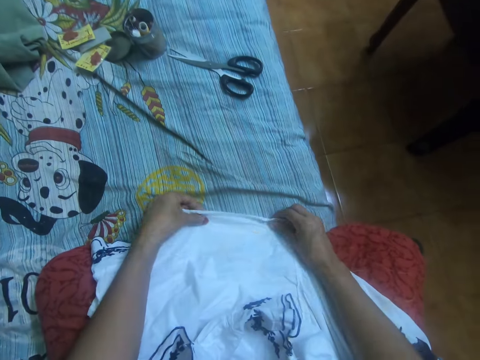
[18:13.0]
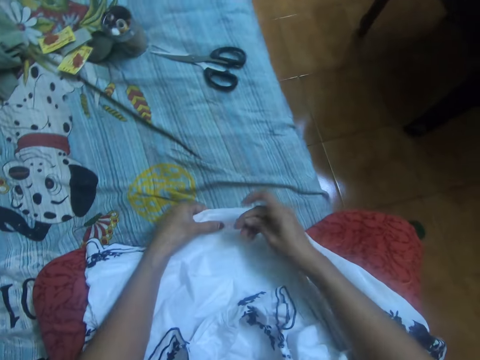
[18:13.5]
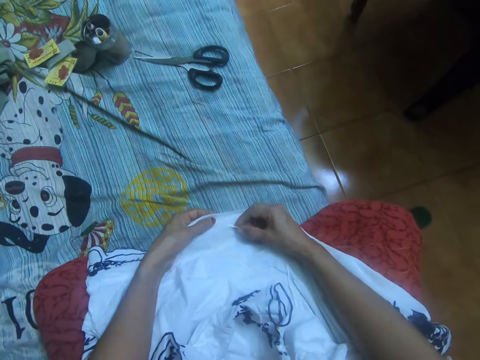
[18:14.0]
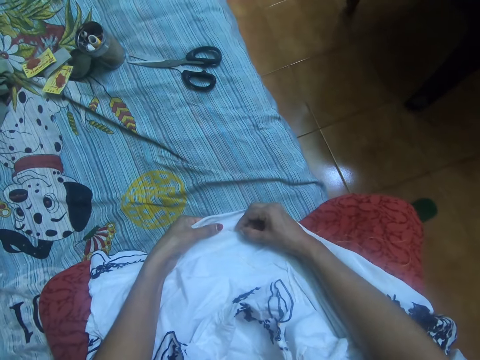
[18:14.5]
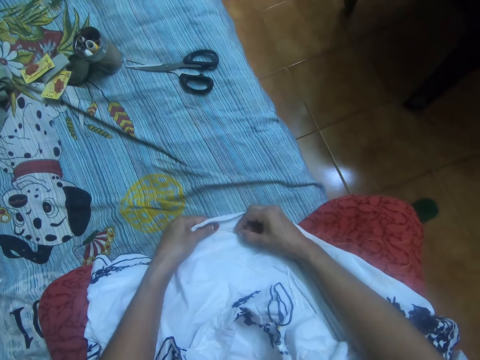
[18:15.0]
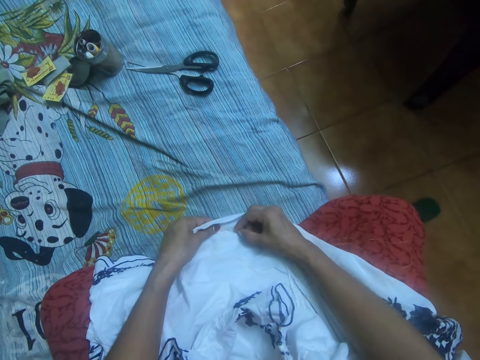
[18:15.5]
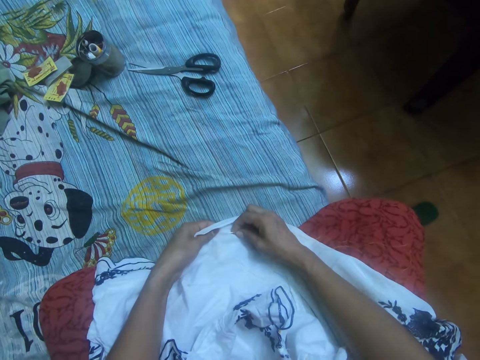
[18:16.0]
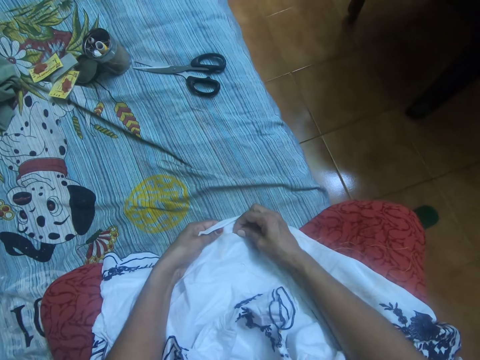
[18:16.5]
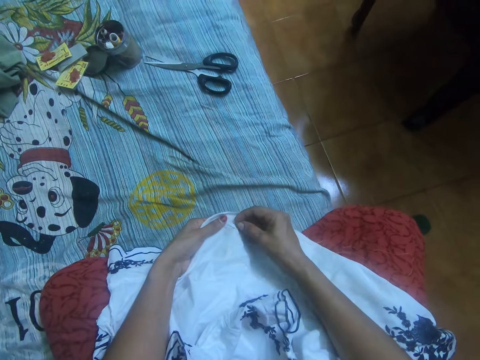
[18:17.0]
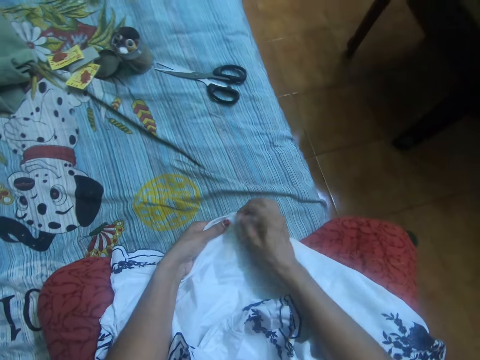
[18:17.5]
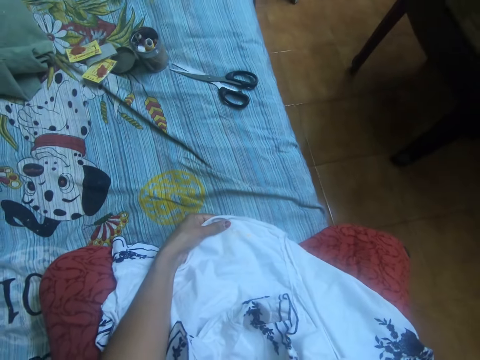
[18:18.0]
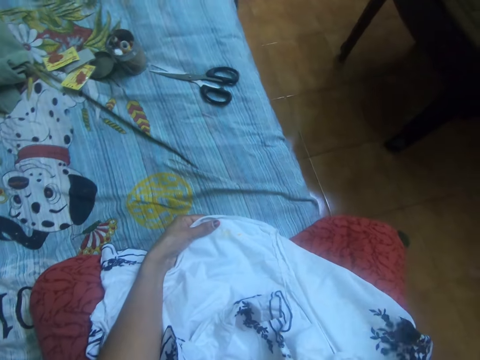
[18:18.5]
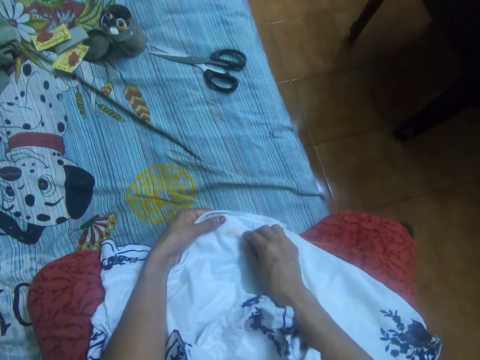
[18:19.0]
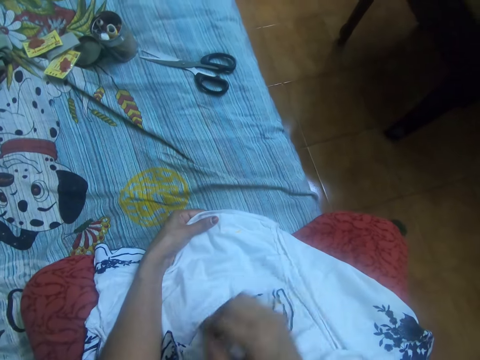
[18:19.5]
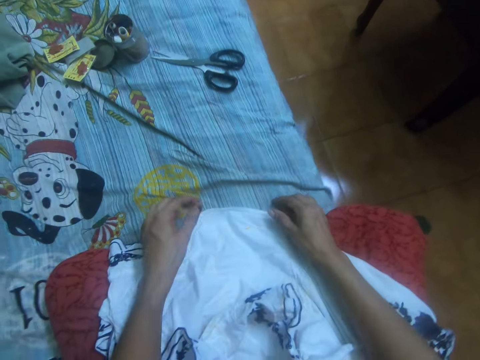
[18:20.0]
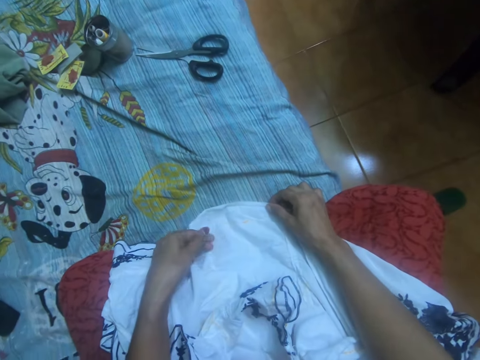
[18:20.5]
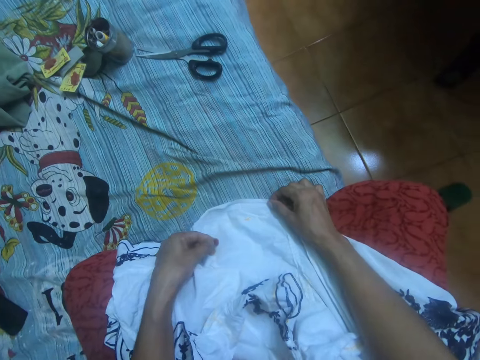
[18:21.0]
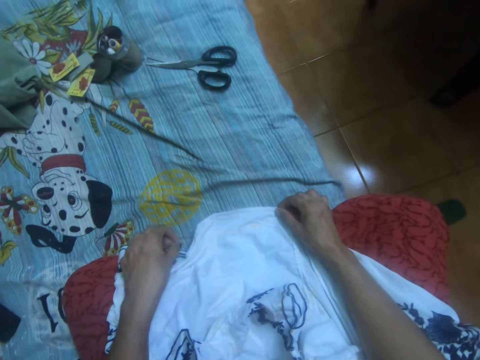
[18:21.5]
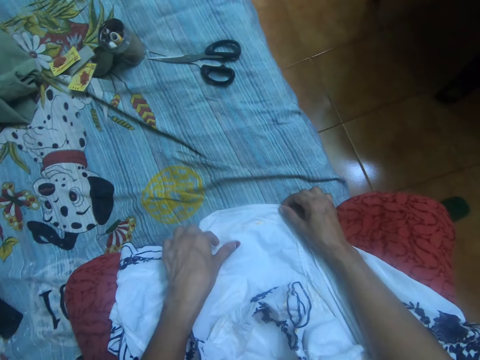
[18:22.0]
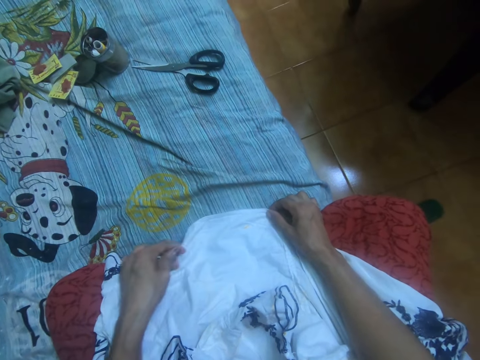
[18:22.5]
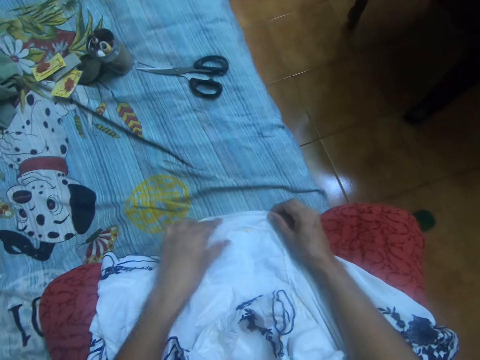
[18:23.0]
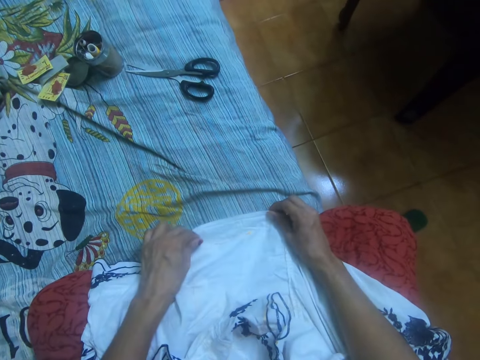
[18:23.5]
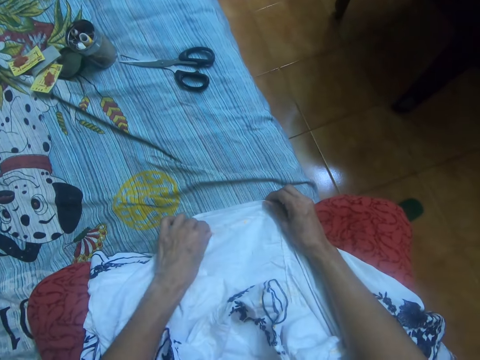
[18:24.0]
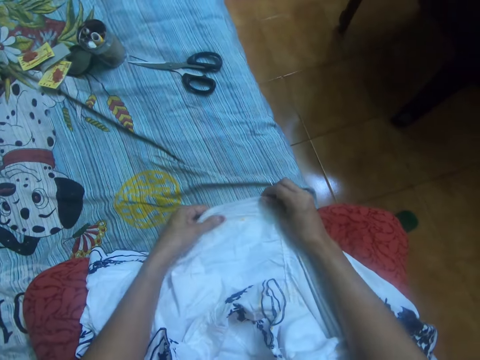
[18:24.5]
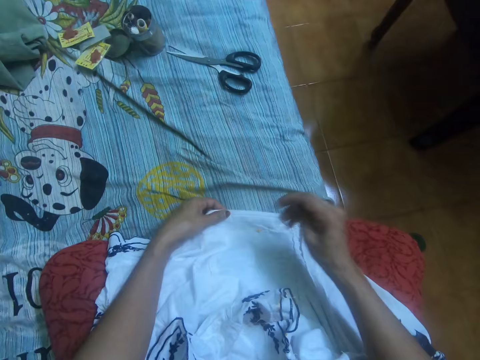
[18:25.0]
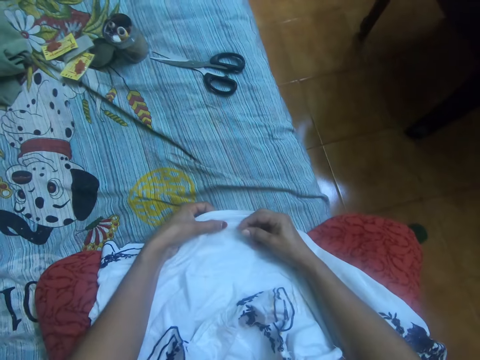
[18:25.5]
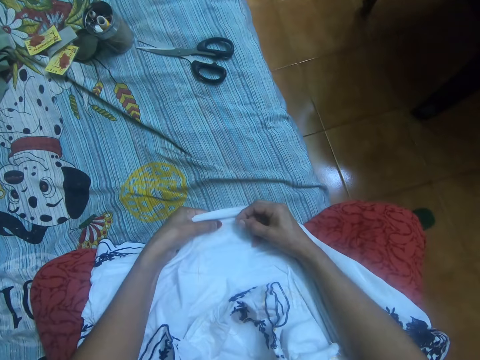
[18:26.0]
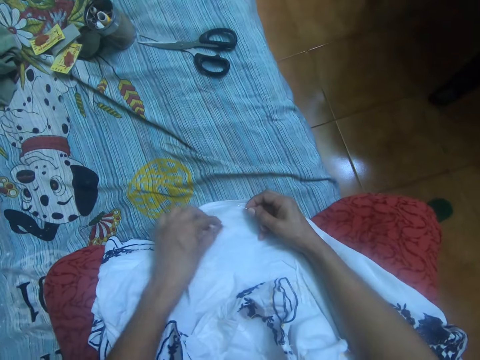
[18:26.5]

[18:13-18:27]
The camera wearer adjusts the dress with her hands. She sews the dress with the needle in her right hand. She adjusts the thread in the dress.

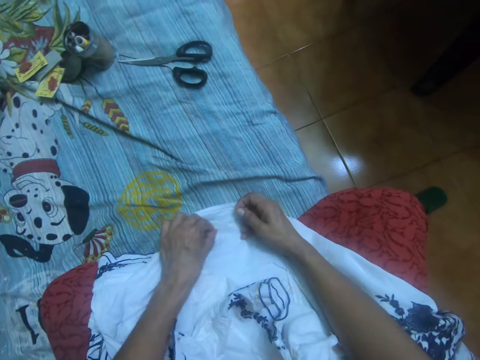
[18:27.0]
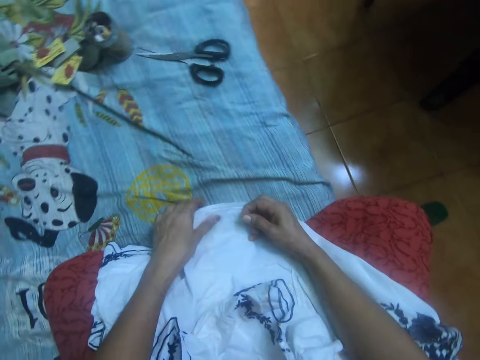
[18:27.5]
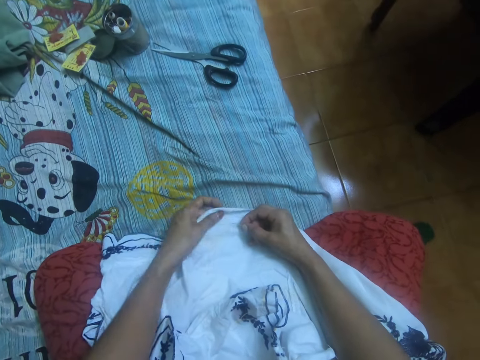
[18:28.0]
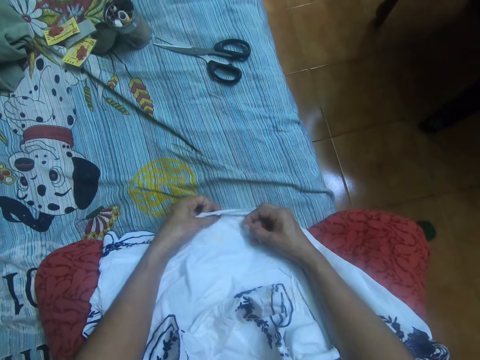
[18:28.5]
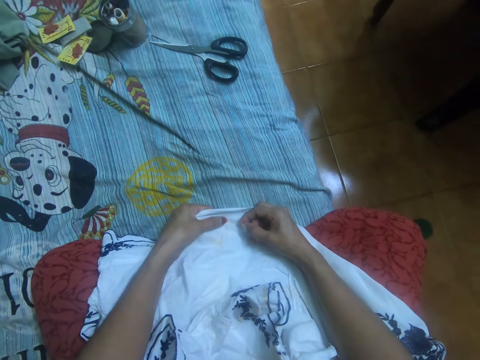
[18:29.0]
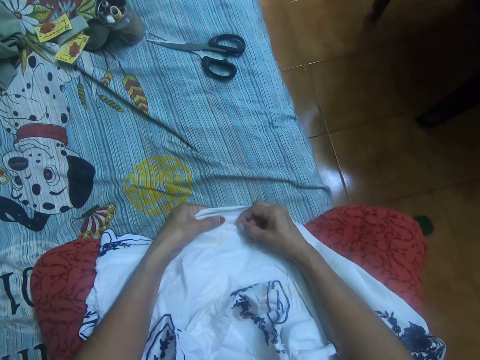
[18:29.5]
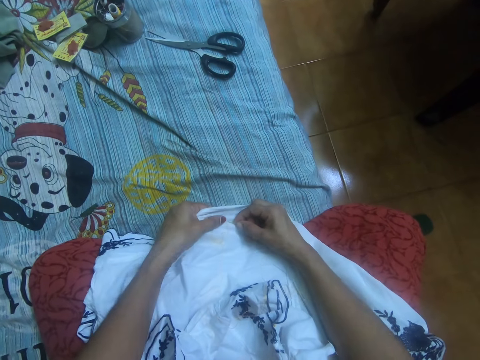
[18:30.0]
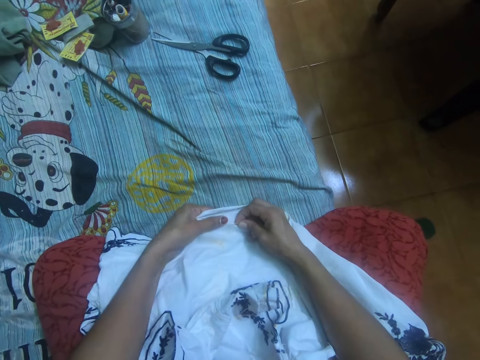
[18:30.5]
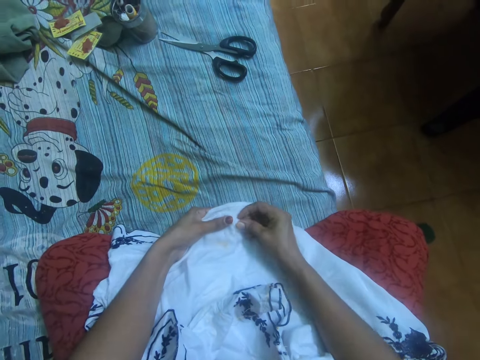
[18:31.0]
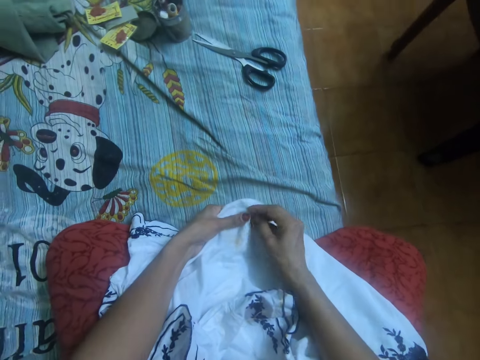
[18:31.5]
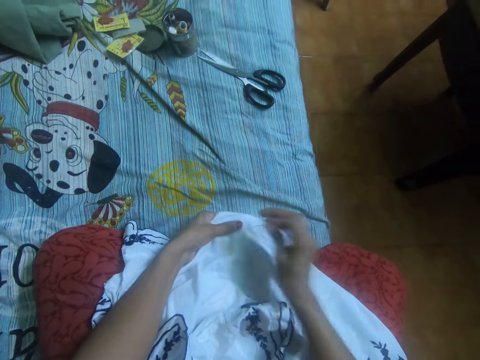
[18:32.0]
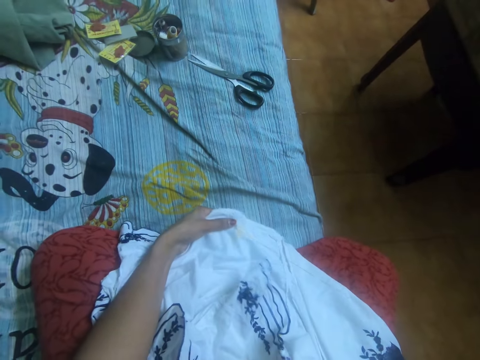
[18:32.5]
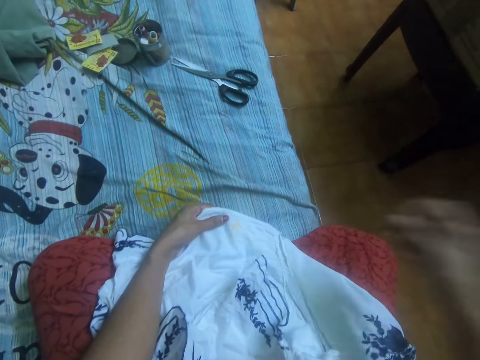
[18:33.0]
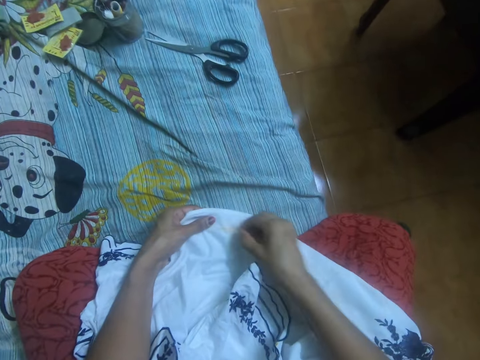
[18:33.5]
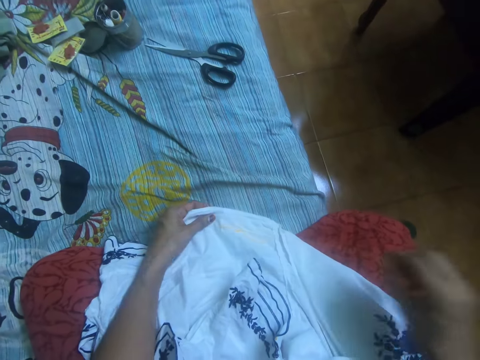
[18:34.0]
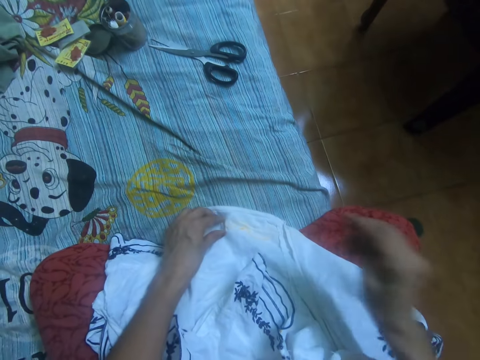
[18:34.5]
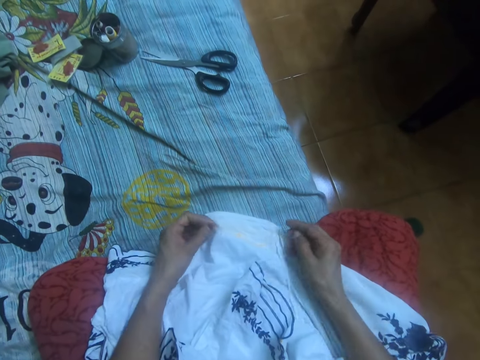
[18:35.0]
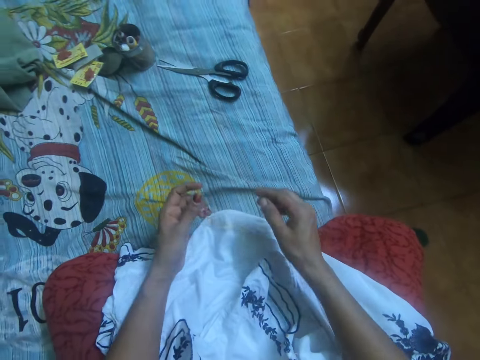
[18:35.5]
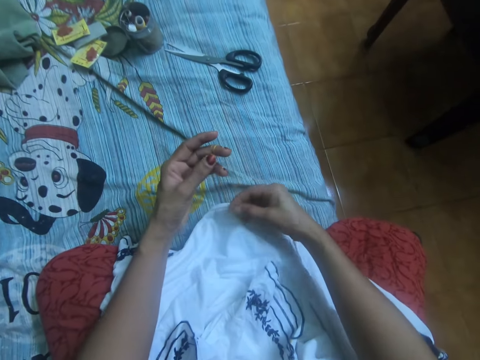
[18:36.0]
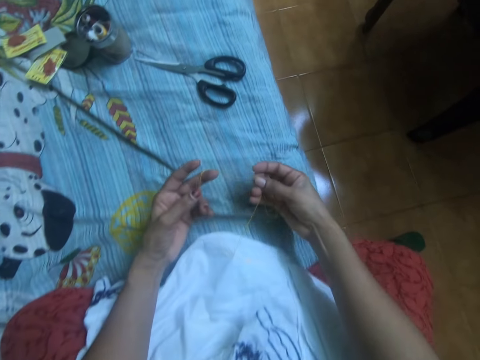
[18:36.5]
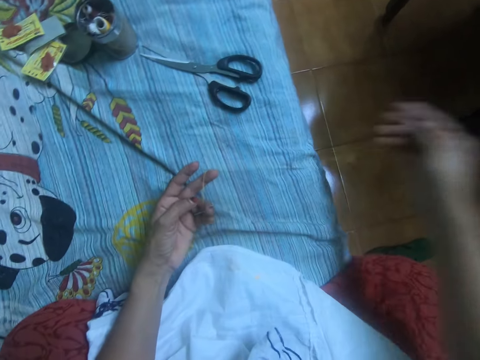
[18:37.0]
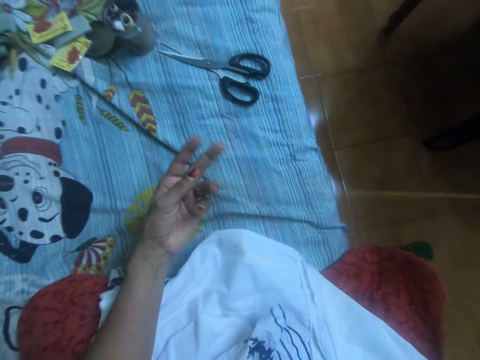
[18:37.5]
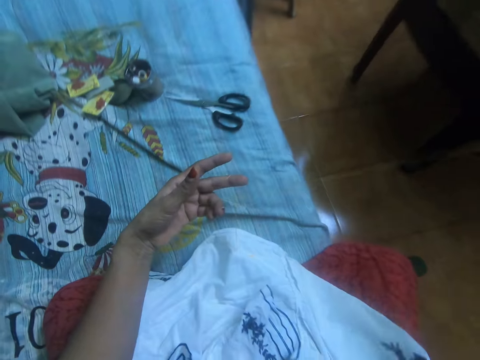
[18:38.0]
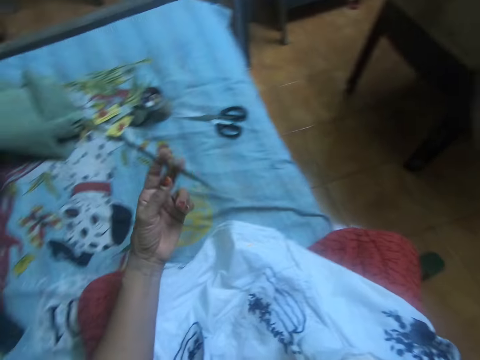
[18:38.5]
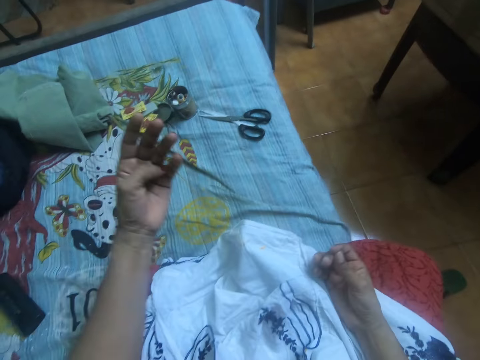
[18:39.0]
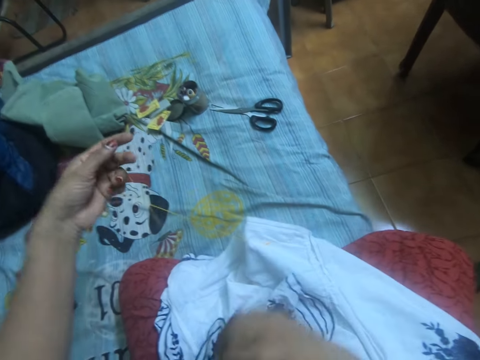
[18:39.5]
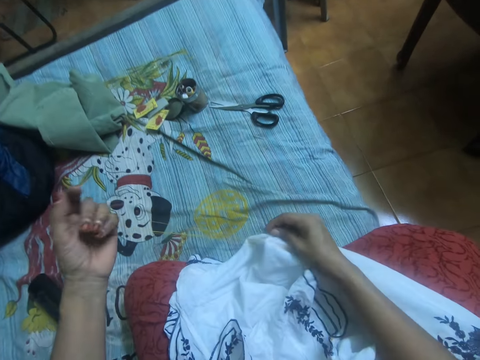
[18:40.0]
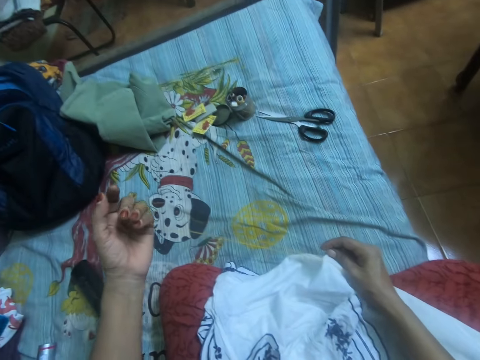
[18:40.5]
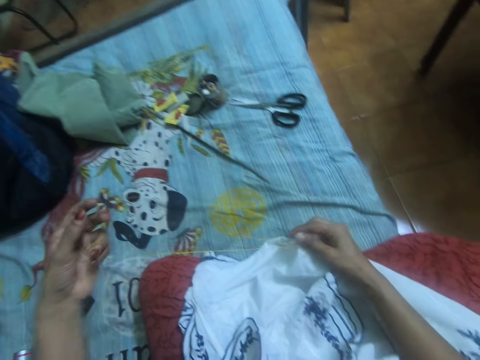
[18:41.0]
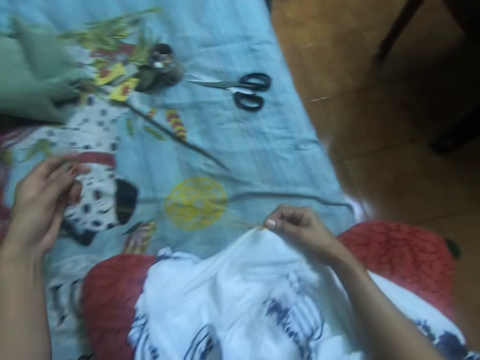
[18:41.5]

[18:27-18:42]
The camera wearer sews the dress with the needle in her right hand. She adjusts the thread in the dress with her hands.
